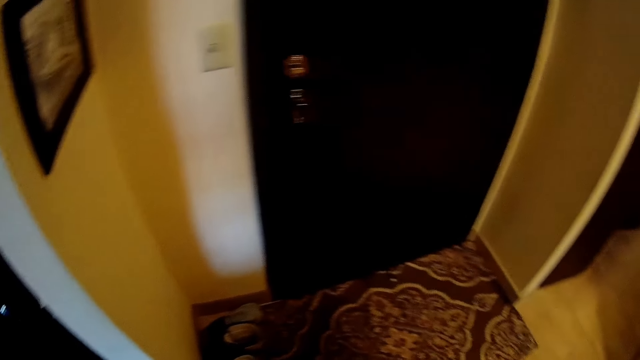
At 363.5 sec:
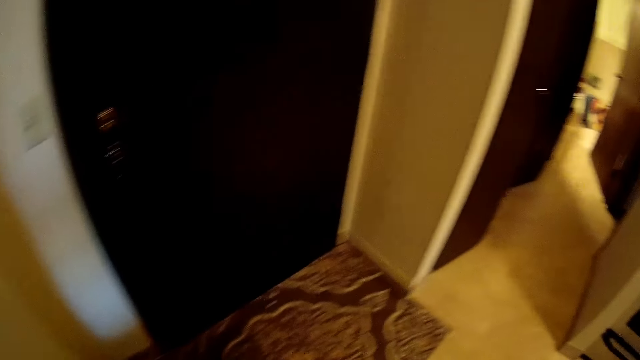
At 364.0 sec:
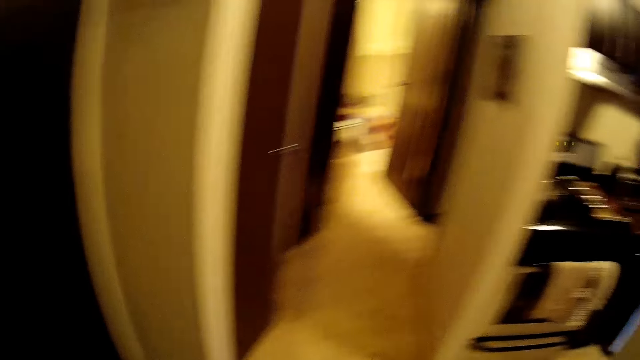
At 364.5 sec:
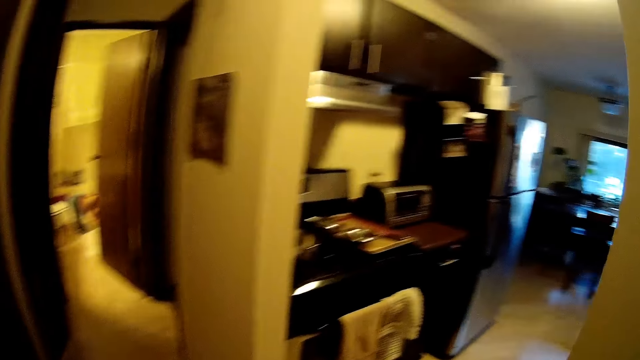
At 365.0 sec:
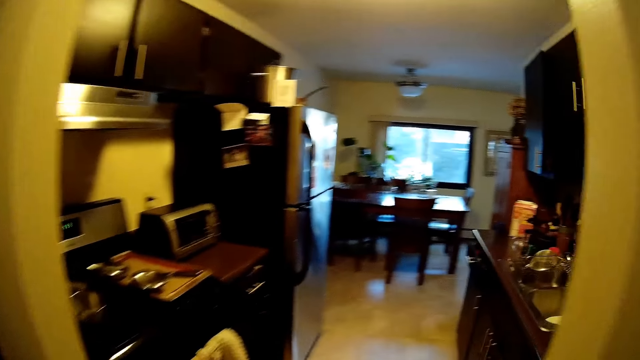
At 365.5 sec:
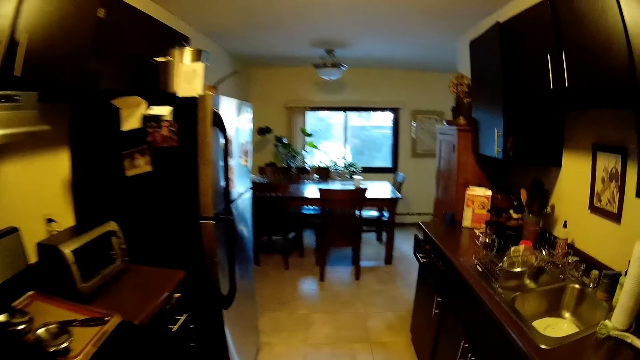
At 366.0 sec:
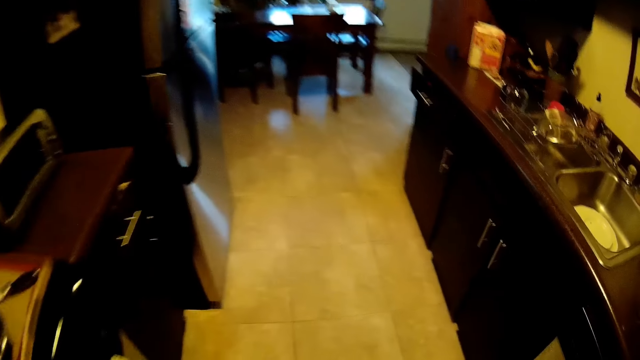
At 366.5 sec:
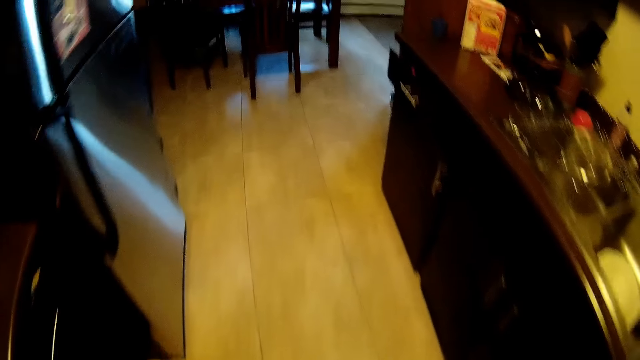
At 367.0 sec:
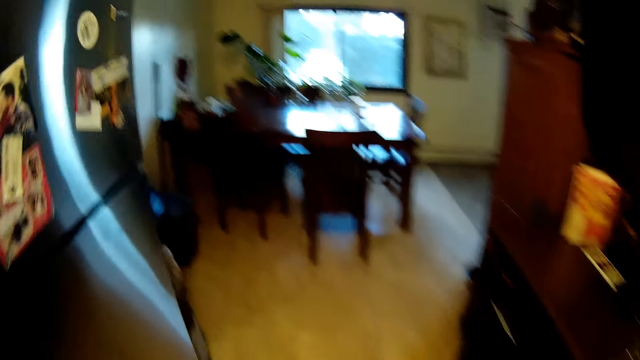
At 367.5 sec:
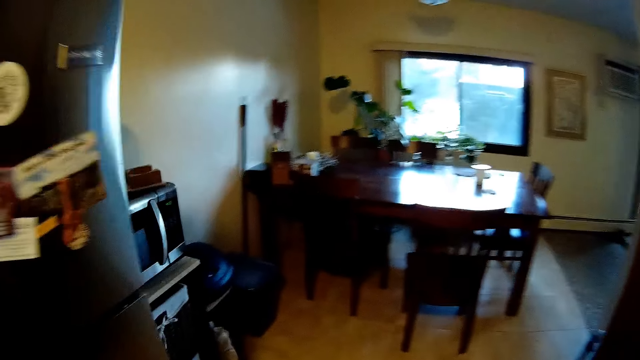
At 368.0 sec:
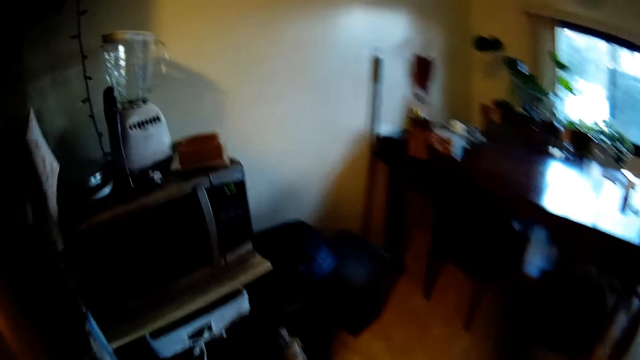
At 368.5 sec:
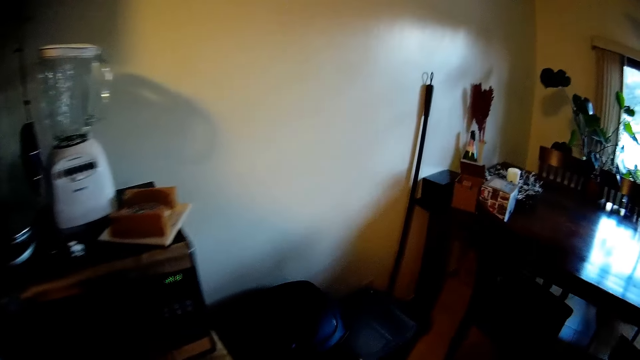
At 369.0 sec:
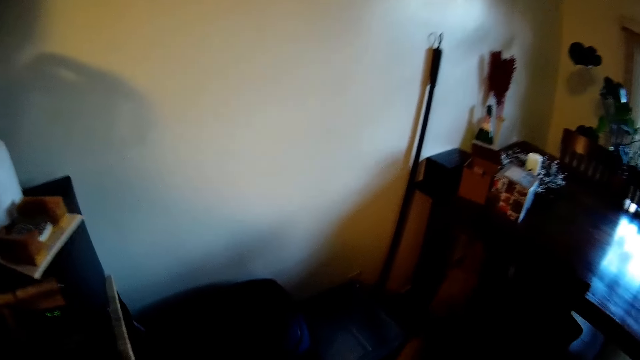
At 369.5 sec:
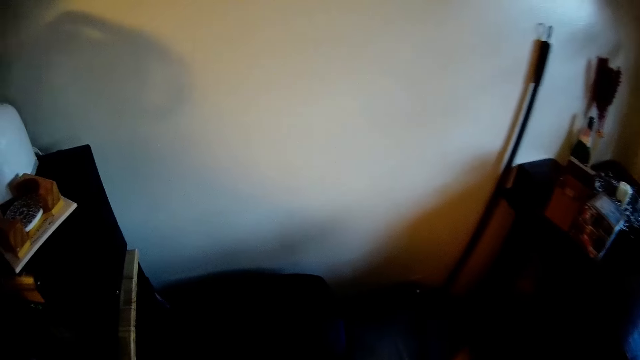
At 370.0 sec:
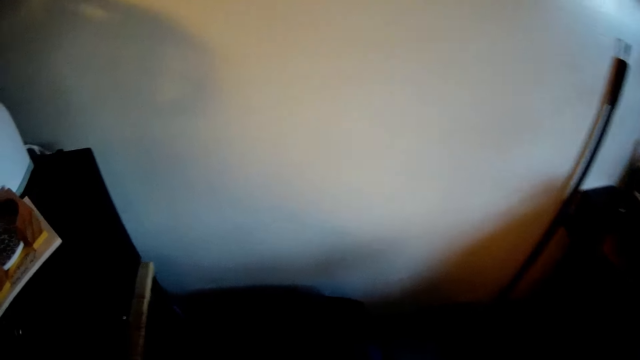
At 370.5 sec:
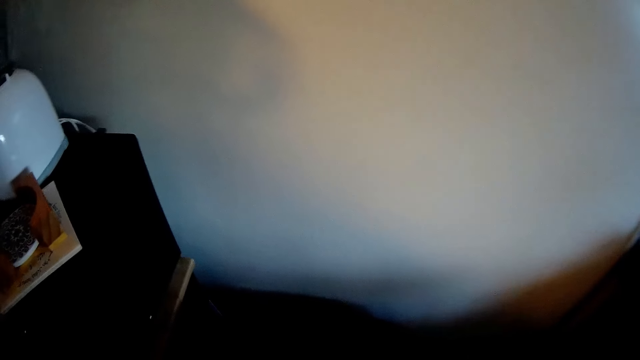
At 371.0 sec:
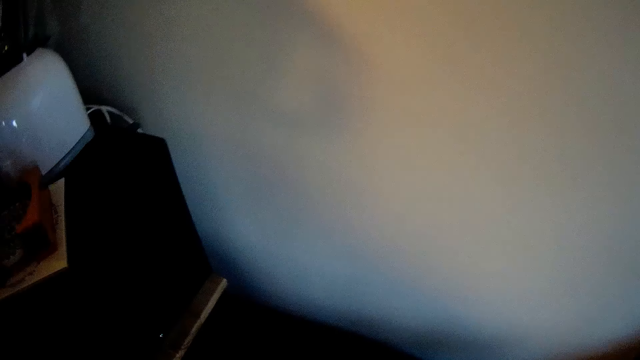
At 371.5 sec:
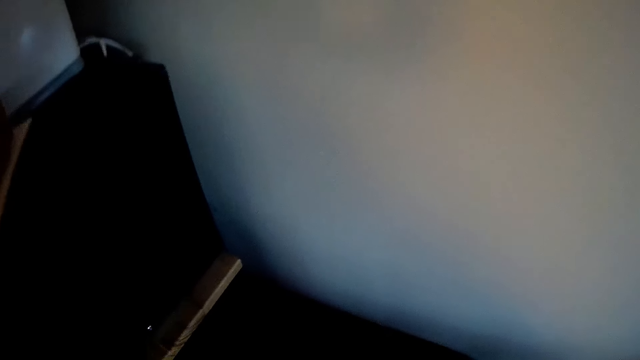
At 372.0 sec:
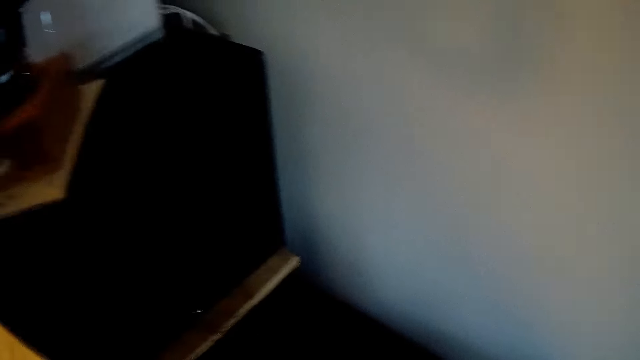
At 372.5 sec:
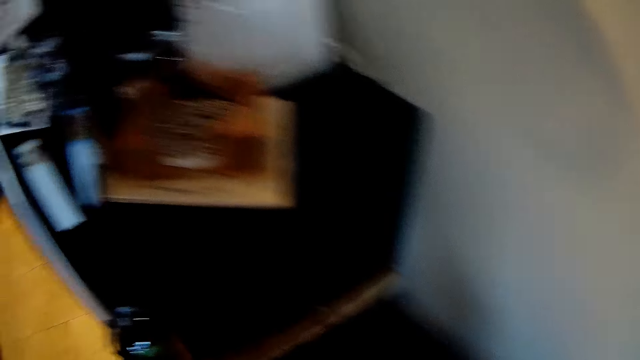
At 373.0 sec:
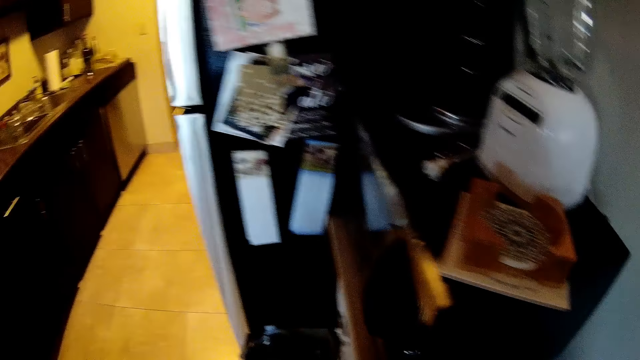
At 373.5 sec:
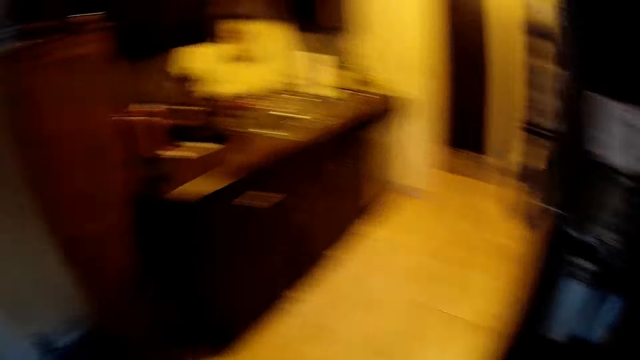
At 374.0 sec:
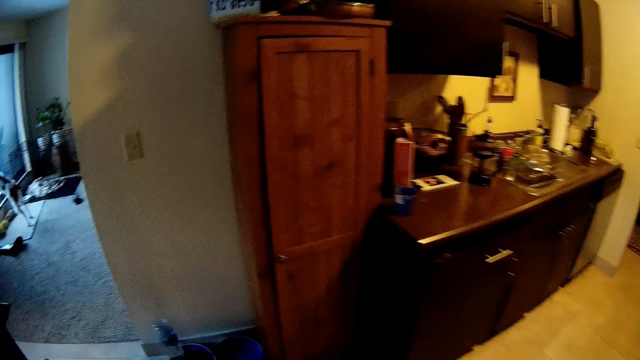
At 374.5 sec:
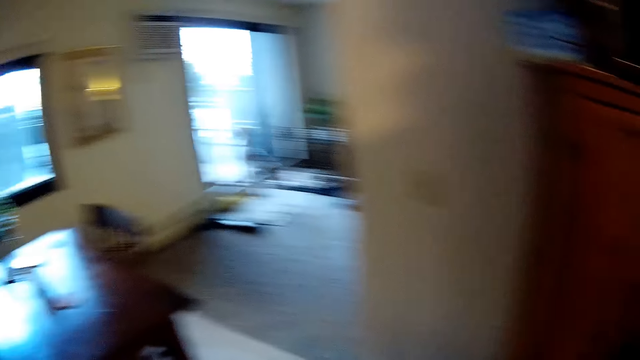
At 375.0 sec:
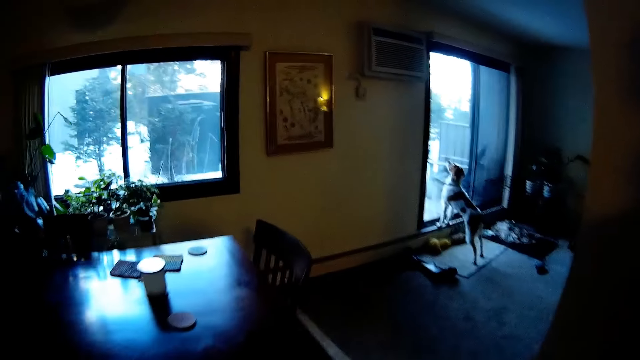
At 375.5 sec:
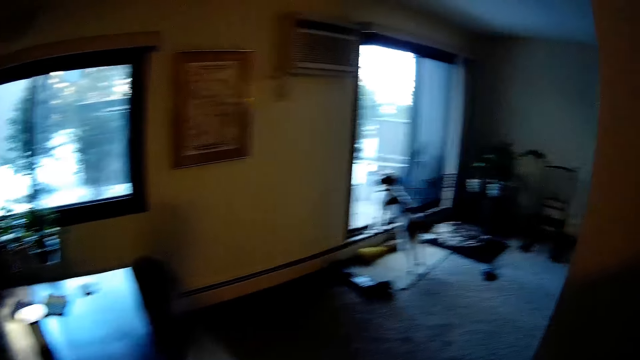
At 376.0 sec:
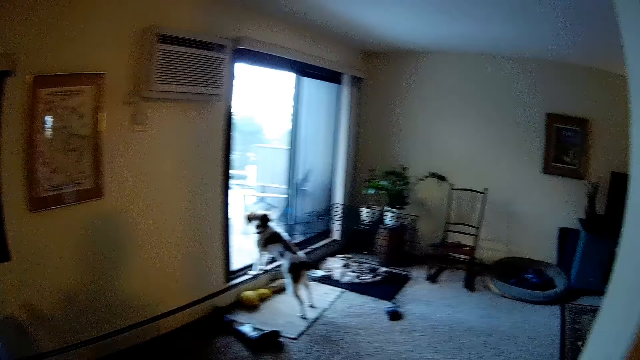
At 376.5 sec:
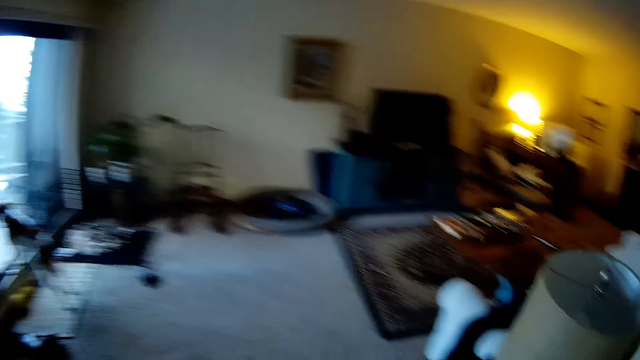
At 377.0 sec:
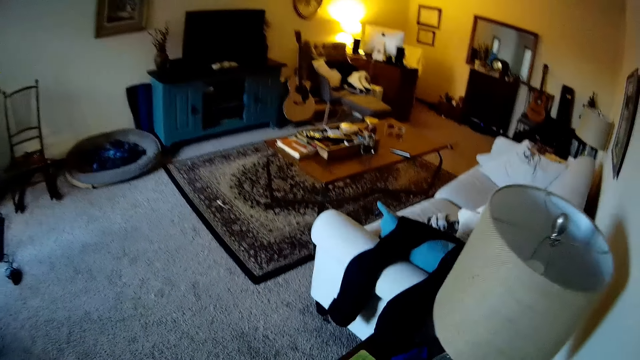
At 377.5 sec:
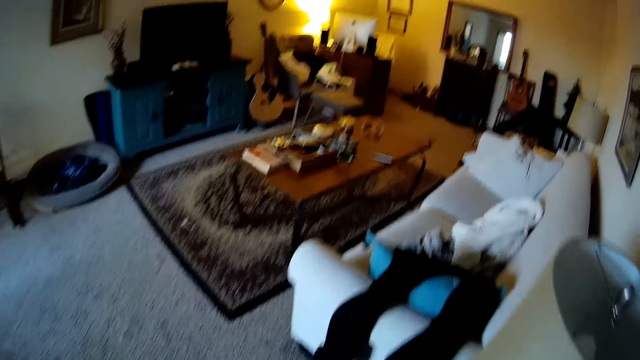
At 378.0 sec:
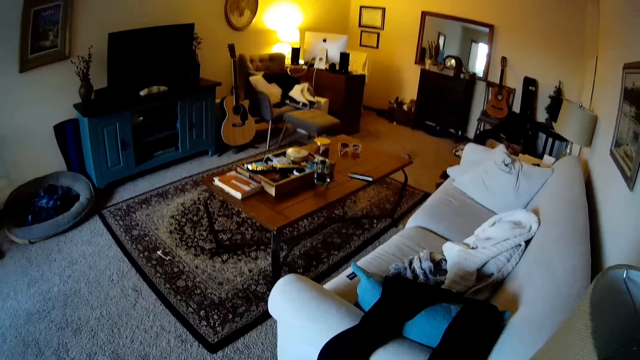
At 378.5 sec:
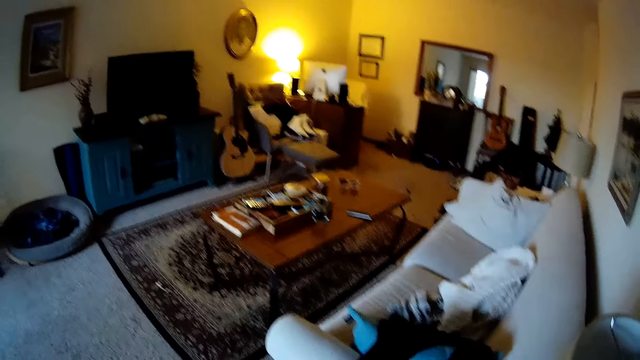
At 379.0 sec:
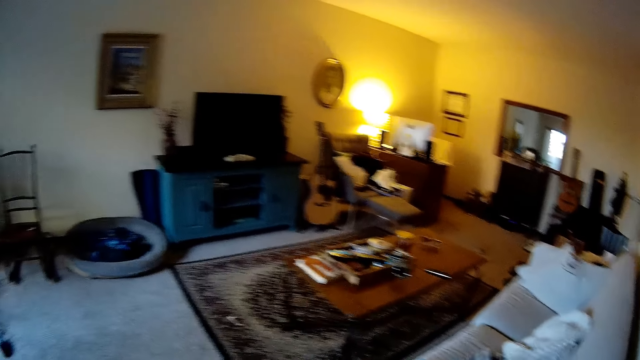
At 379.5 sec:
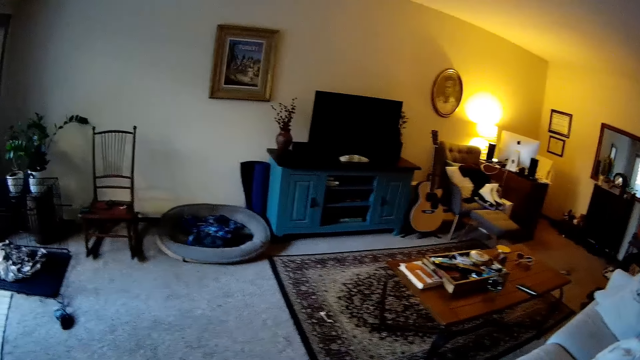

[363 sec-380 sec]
The camera wearer walks to a dustbin in the kitchen. They walk to the living room from the kitchen.

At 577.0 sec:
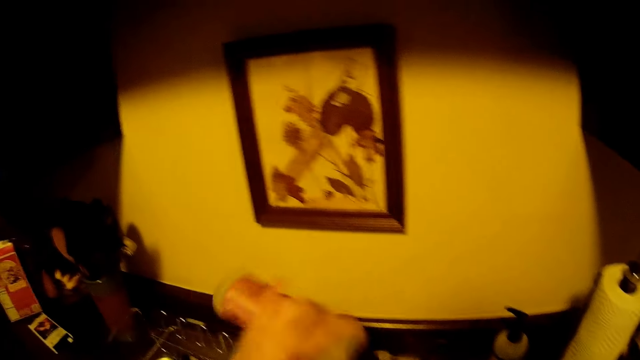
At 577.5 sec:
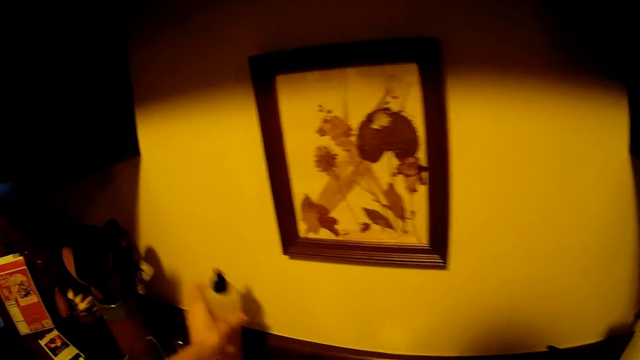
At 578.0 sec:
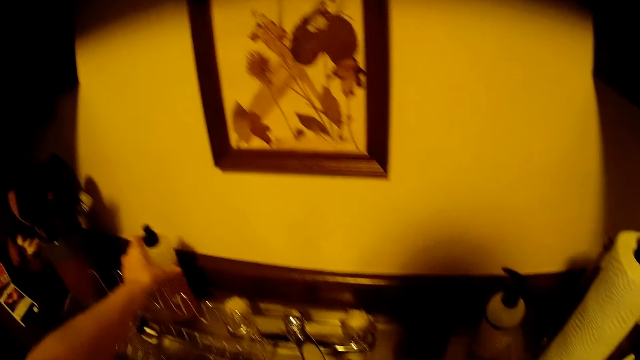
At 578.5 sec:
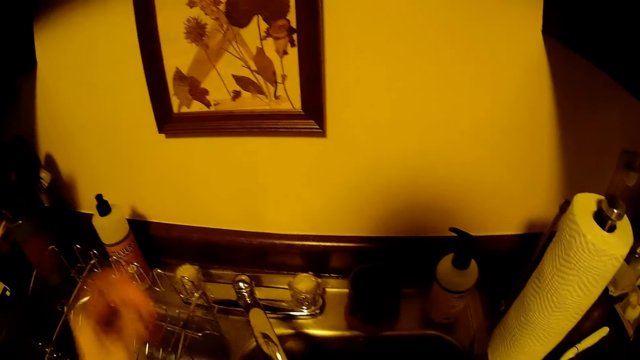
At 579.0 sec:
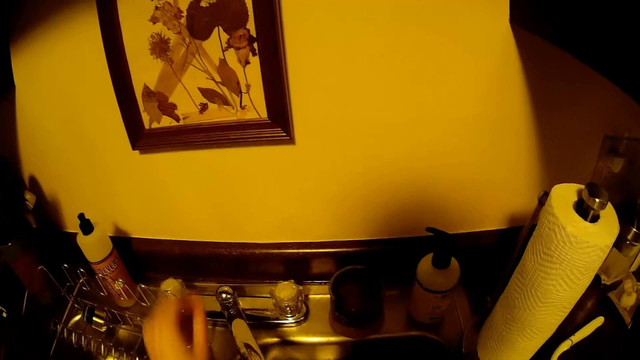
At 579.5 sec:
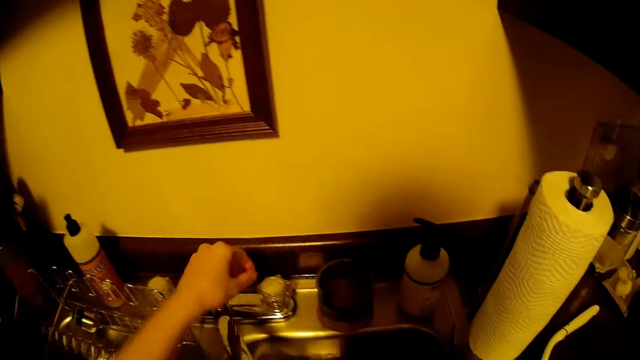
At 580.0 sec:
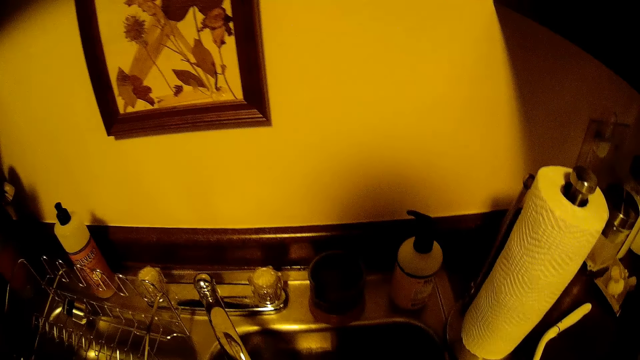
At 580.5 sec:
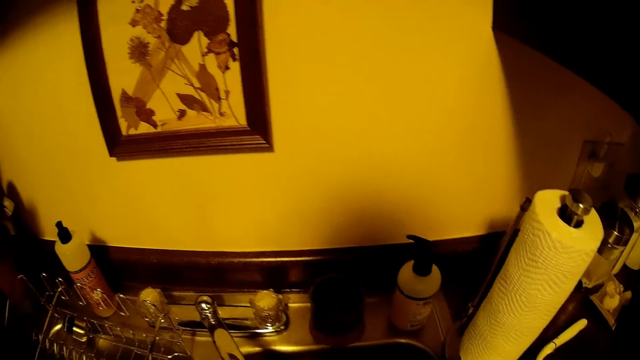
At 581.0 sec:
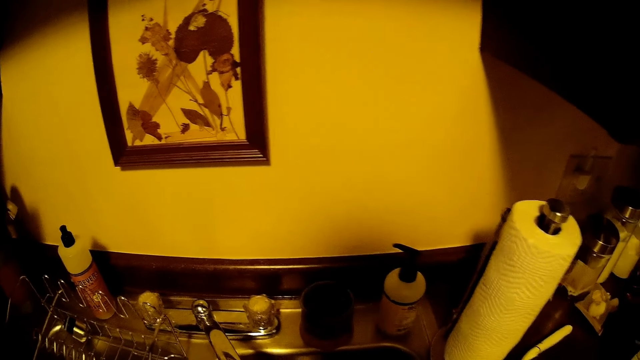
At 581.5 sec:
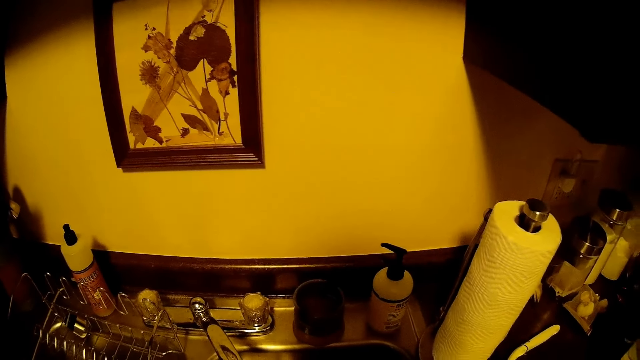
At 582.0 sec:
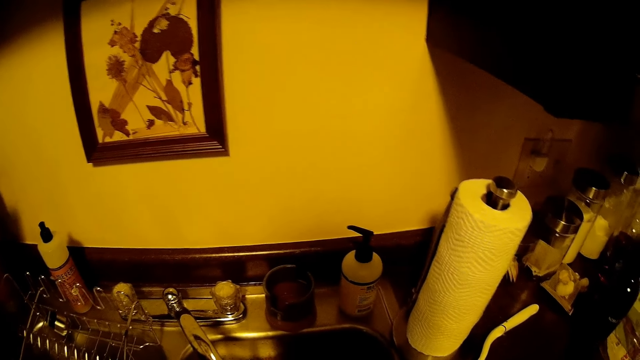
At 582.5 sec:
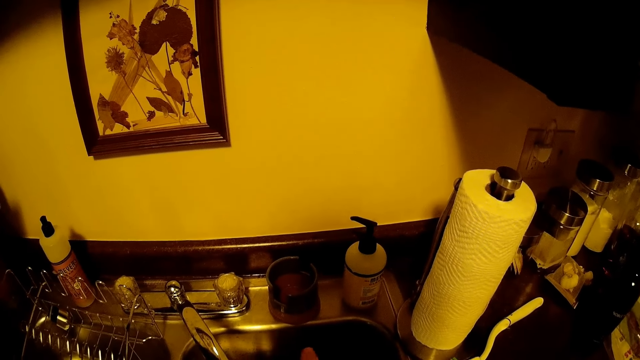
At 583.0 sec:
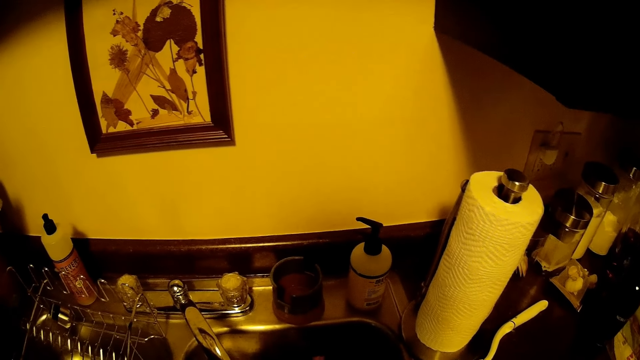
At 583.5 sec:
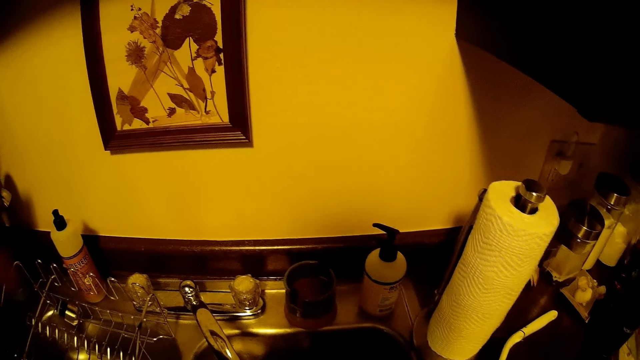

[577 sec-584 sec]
The camera wearer drops the plastic bottle beside the sink on the counter top with her left hand. She does something.
